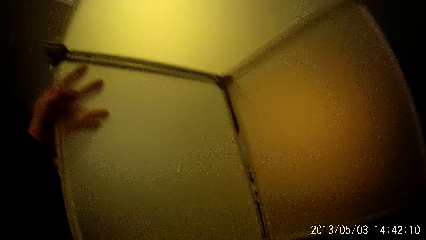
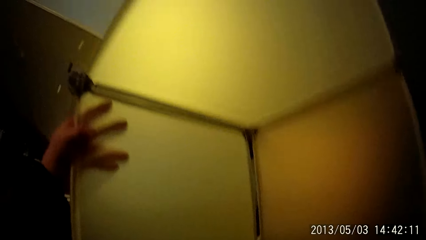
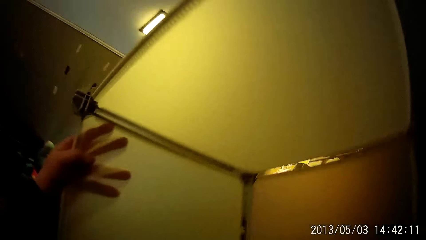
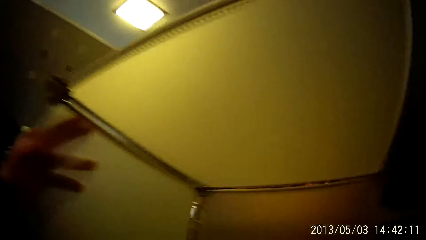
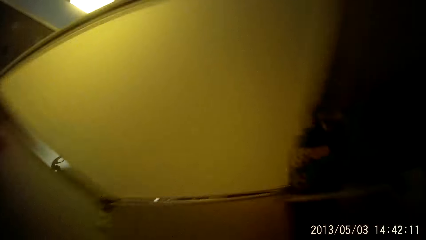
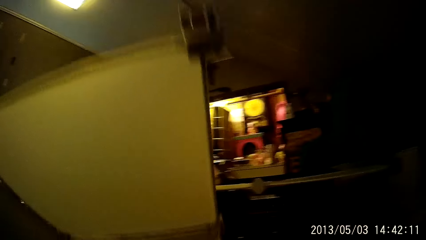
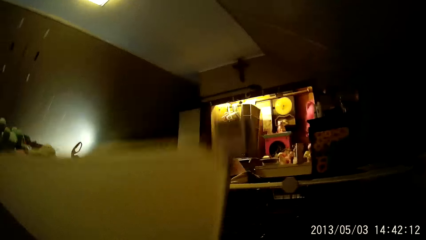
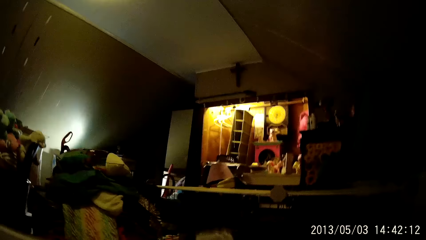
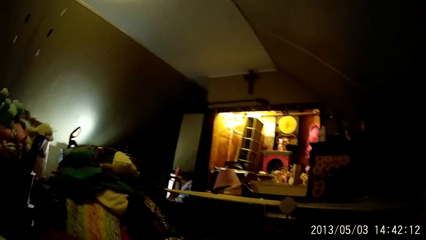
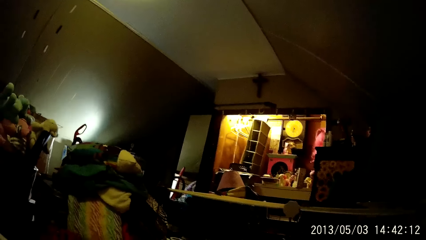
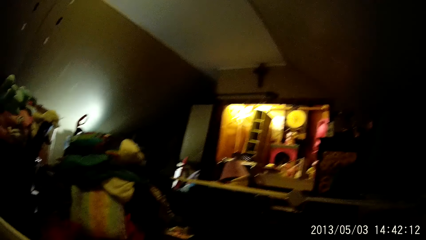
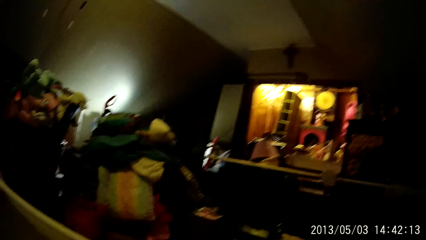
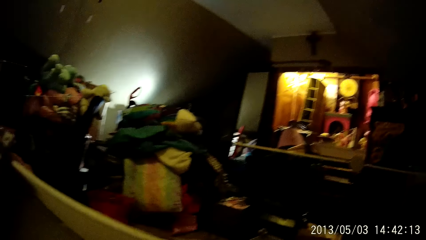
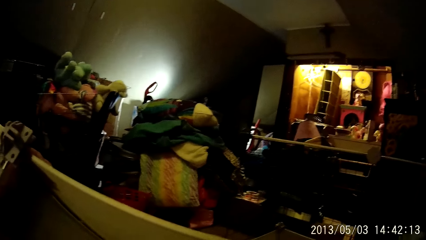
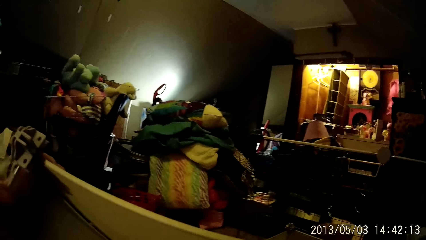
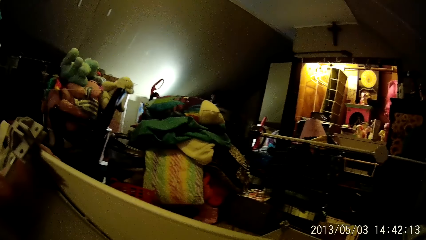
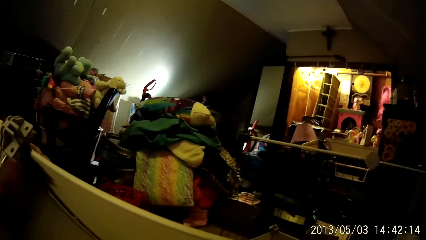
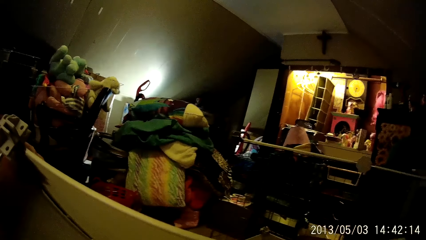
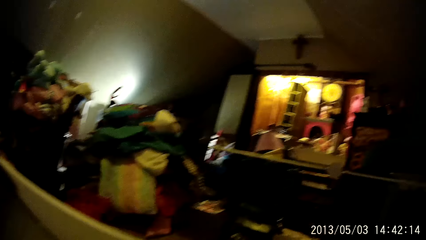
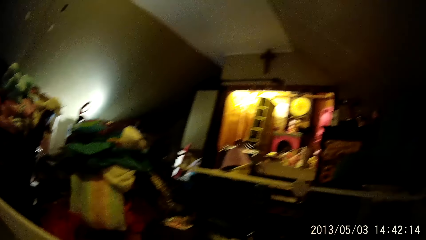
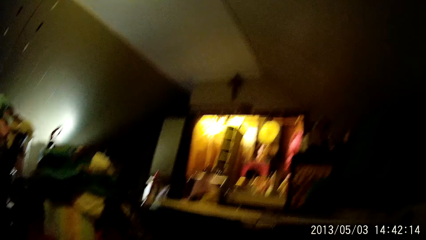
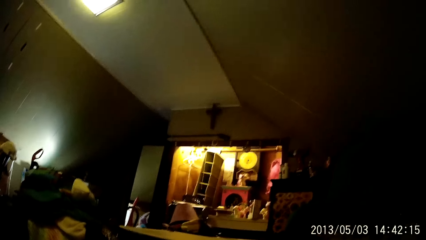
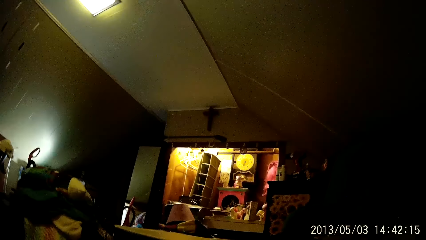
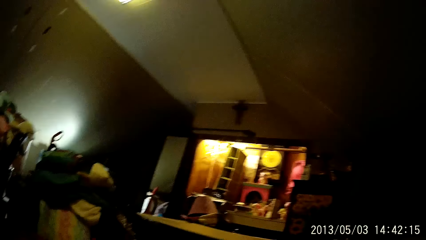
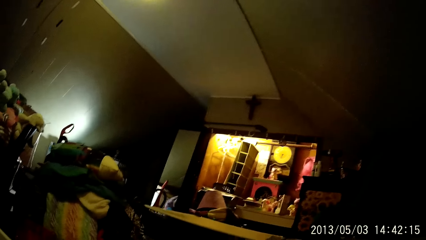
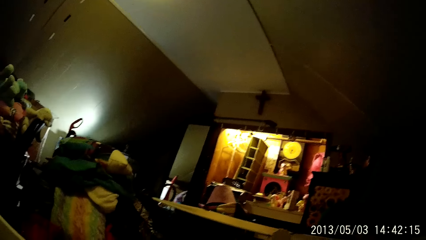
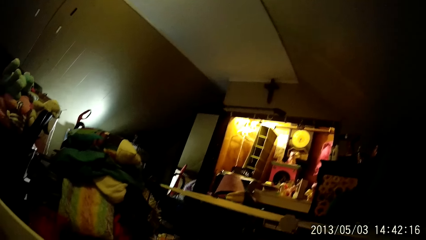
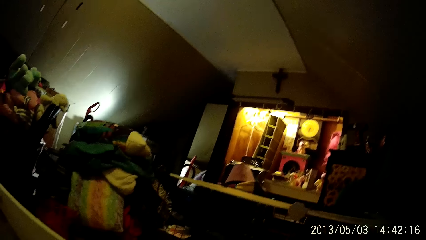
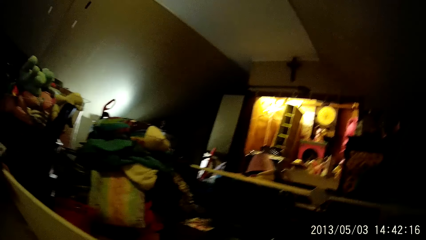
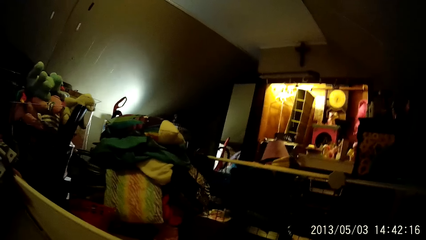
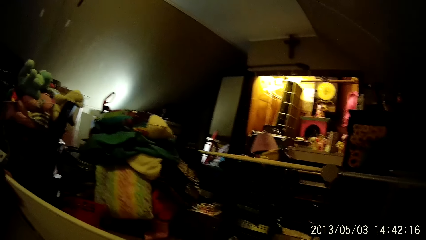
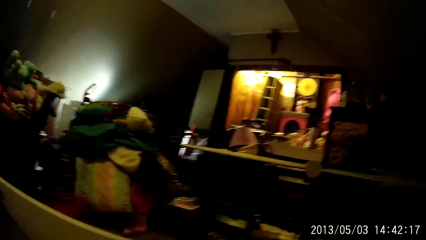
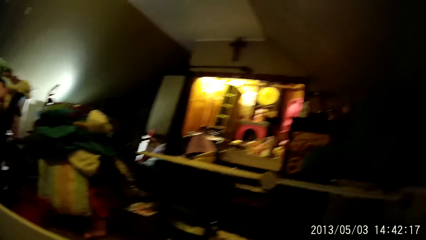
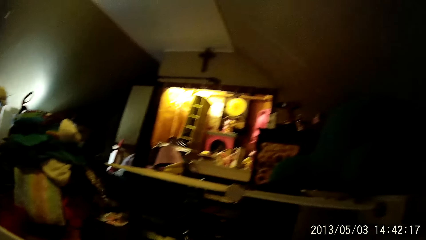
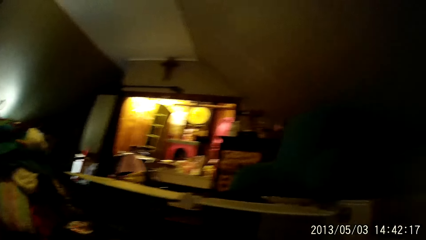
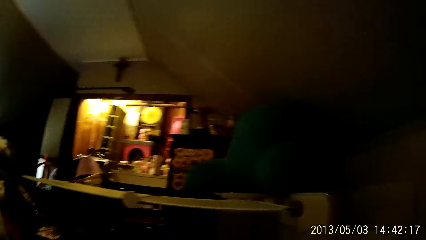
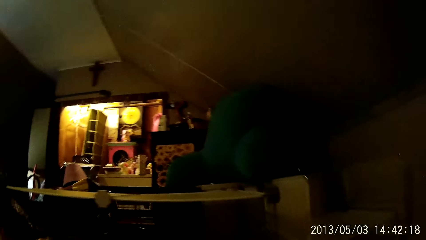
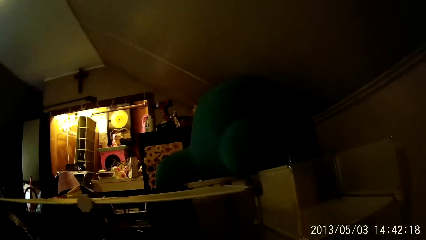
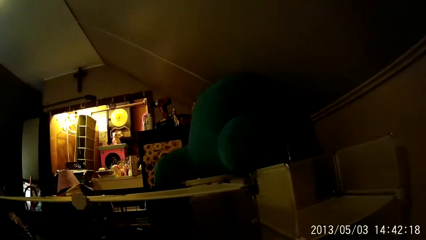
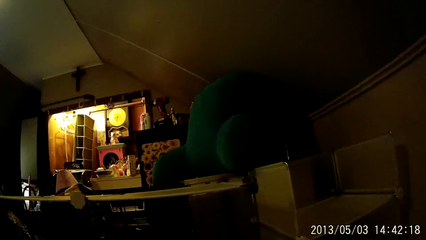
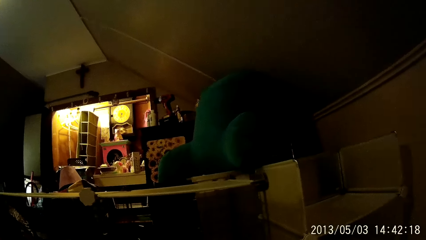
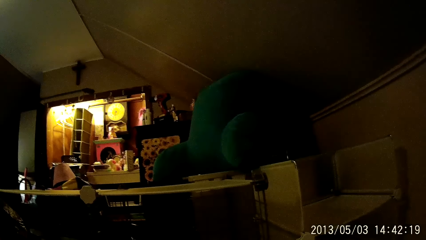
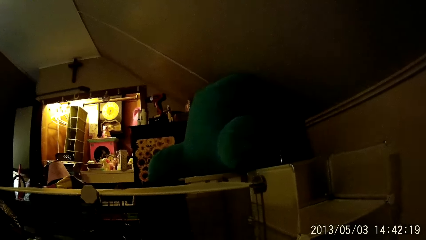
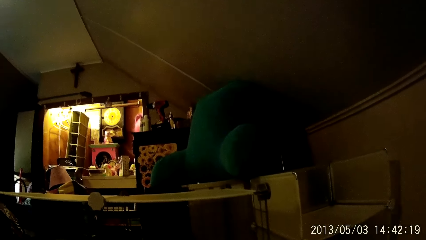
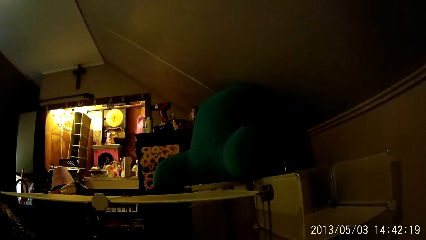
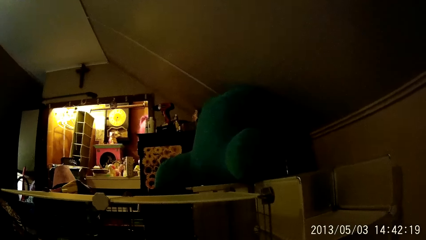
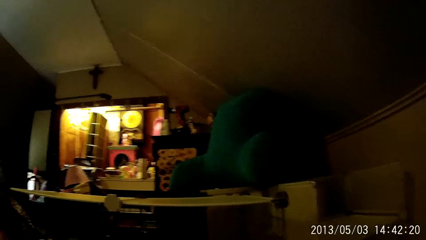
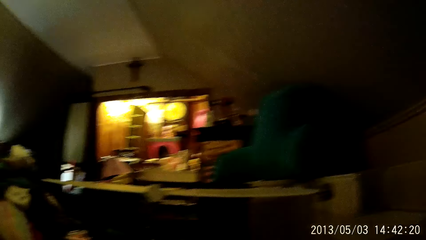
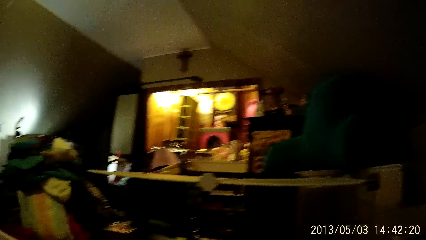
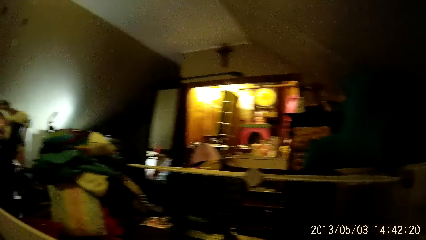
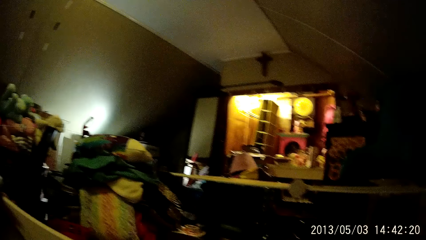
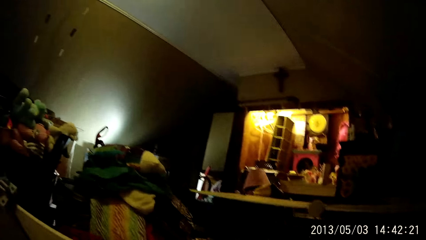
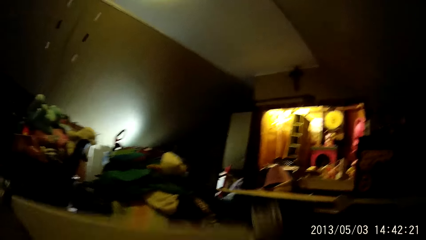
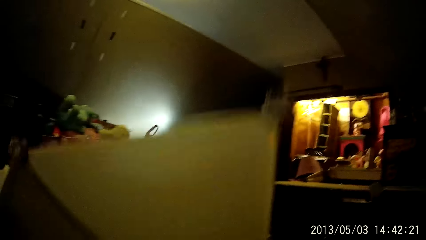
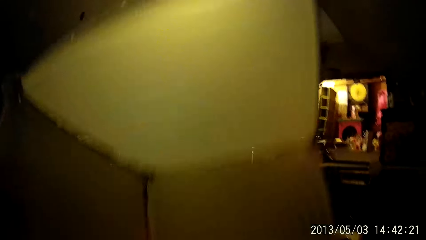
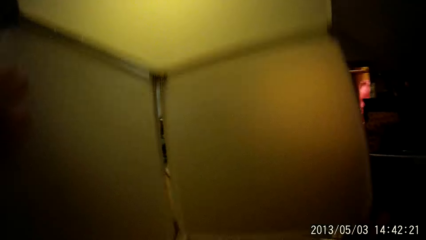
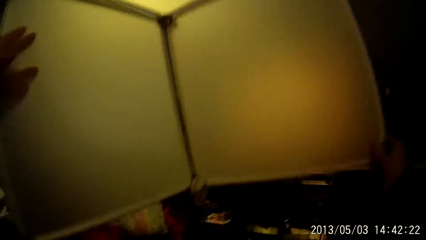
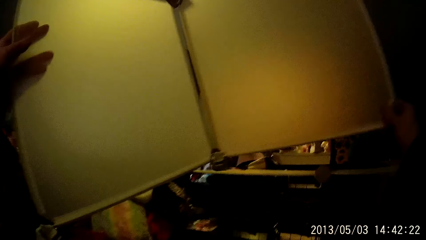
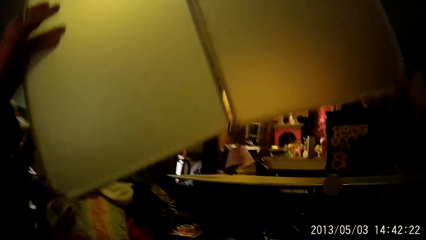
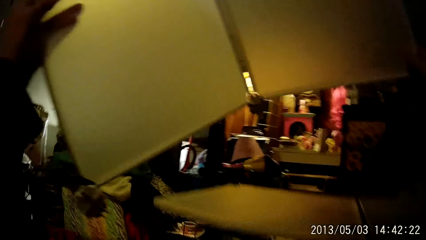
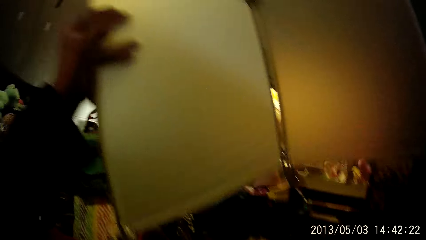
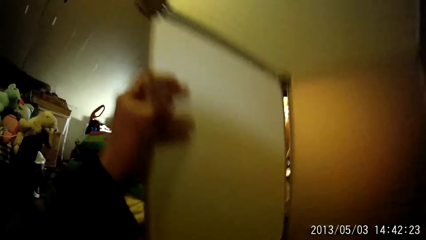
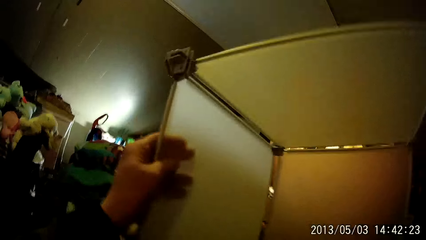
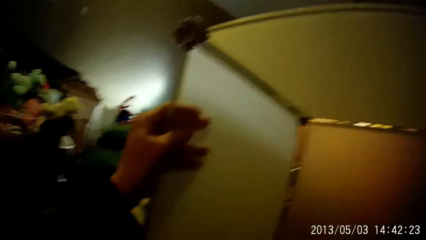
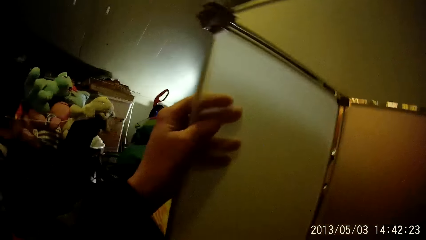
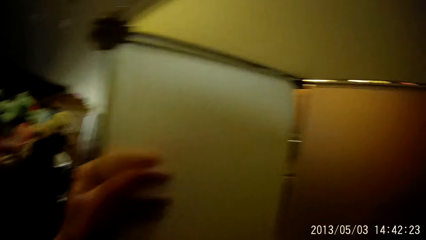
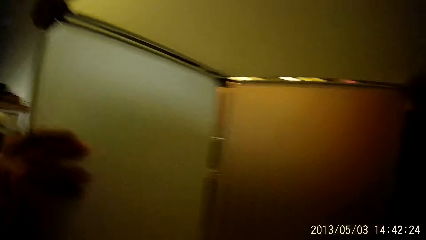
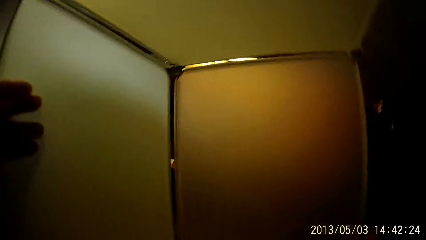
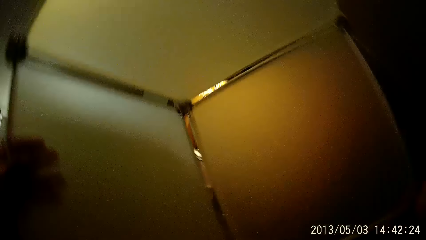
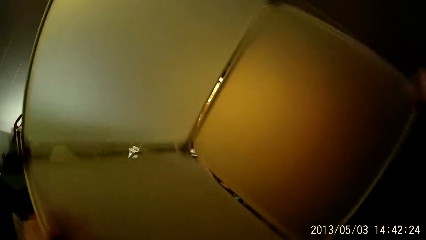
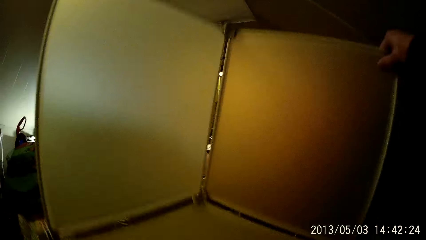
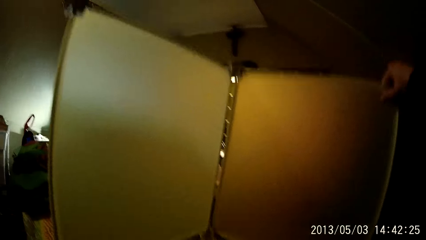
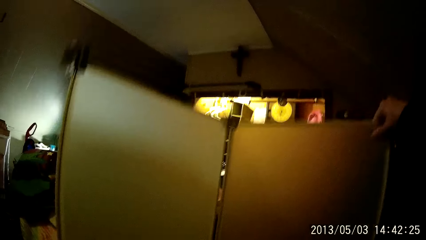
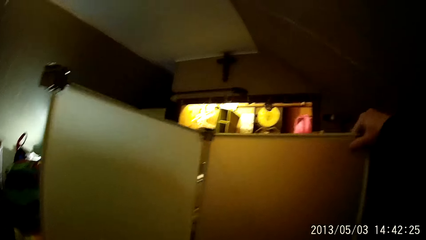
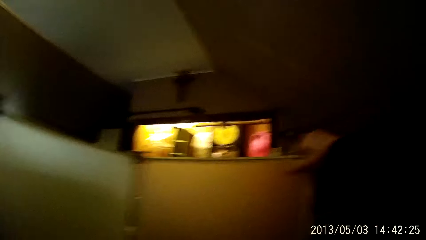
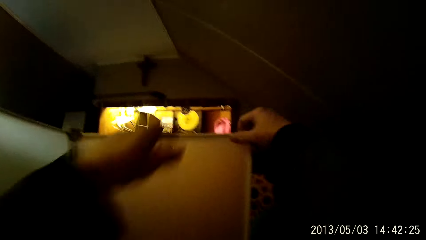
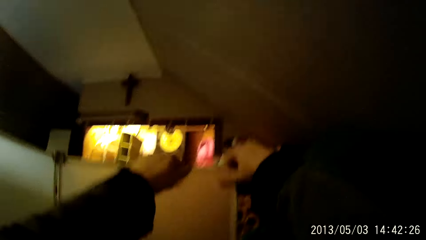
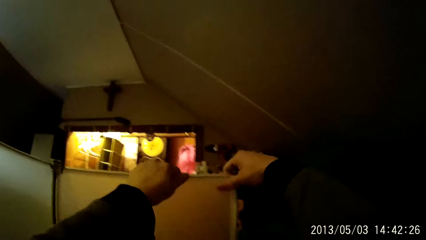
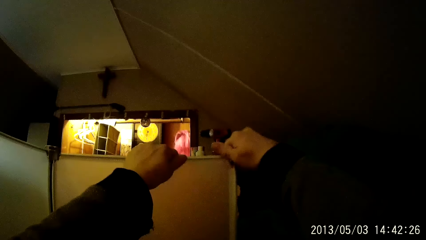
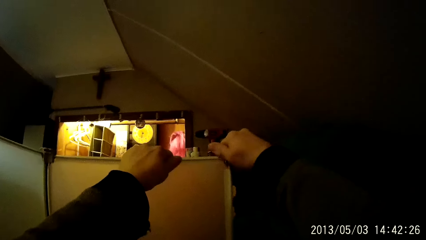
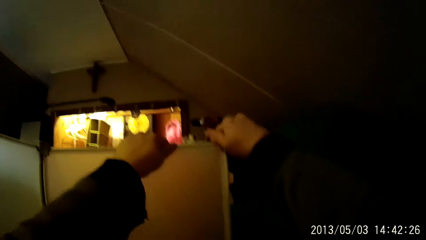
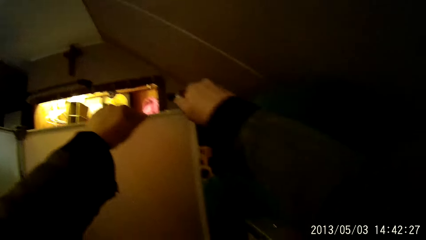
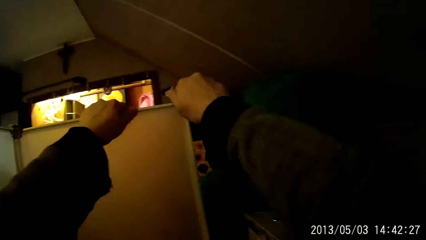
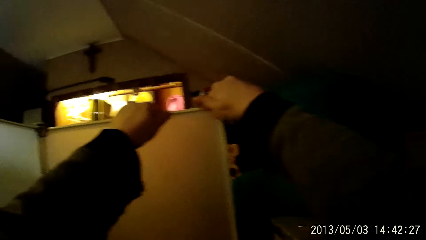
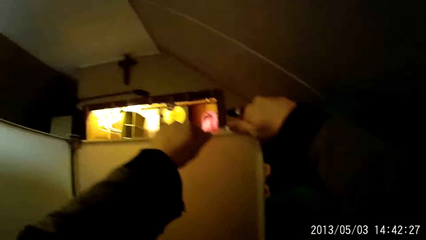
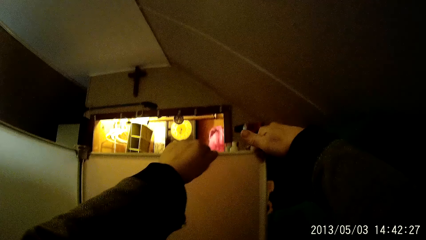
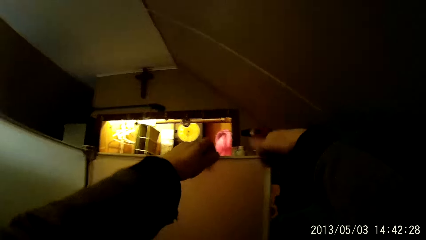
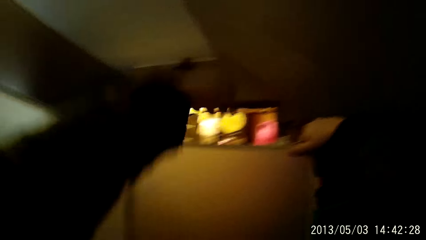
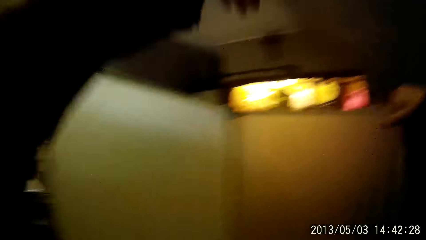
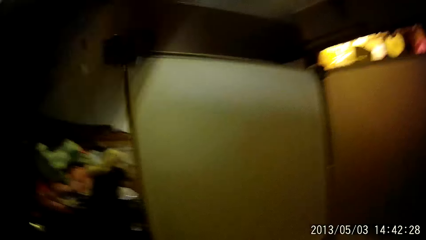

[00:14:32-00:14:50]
The camera wearer inspects the box. He puts the wardrobe compartment in his hands on the wardrobe. He fixes something on something. He shakes the hook on the wardrobe compartment with his right hand.
